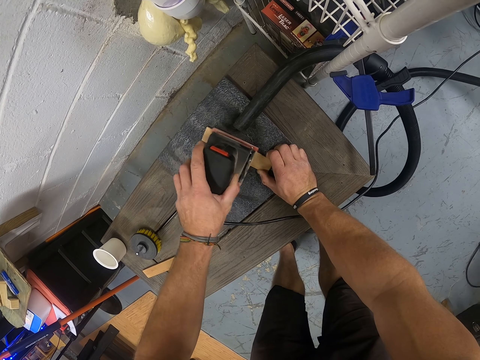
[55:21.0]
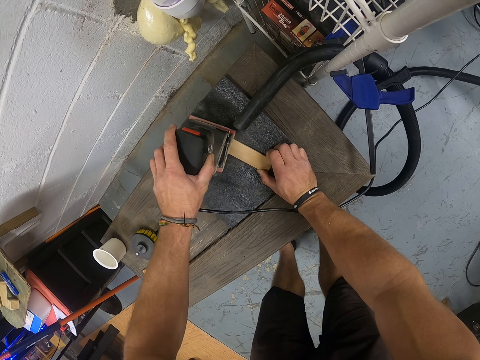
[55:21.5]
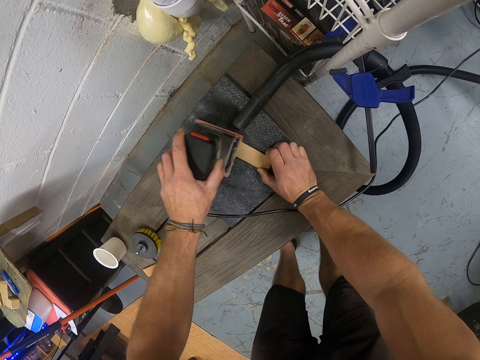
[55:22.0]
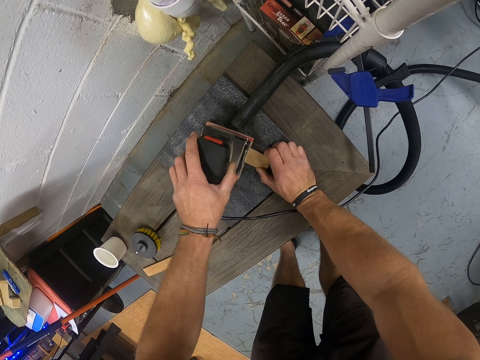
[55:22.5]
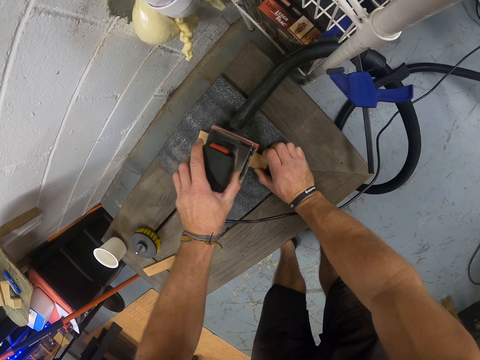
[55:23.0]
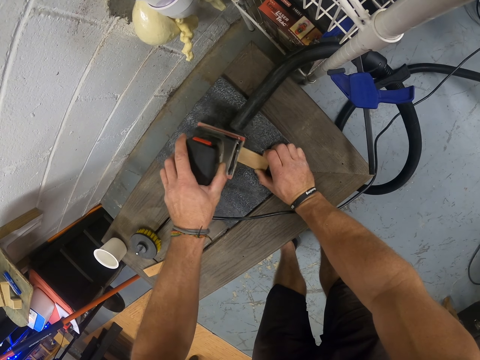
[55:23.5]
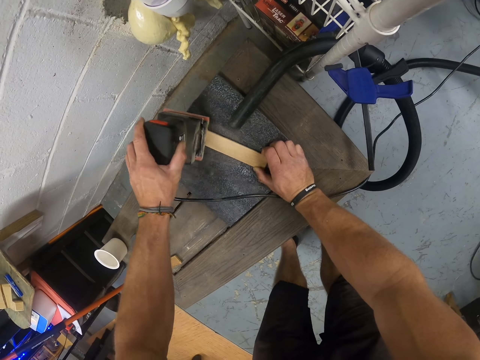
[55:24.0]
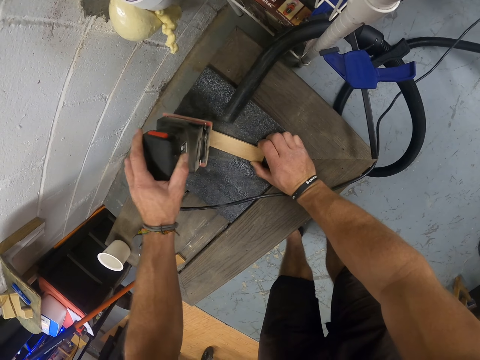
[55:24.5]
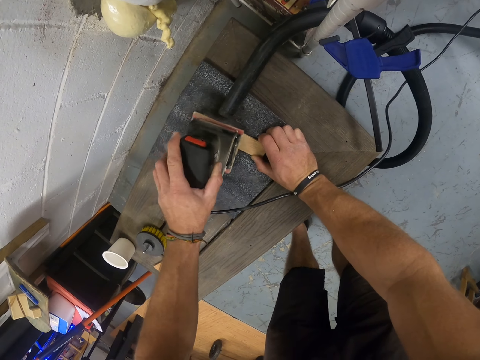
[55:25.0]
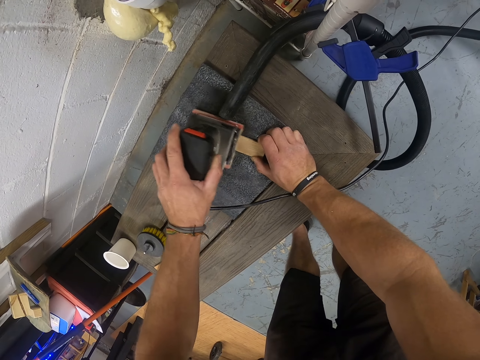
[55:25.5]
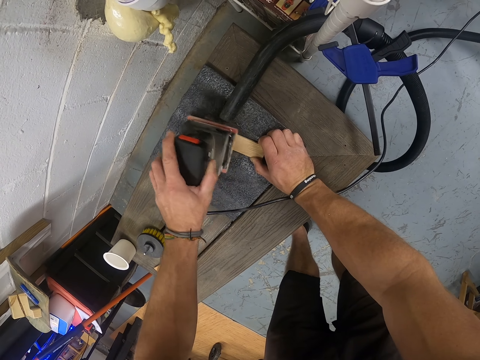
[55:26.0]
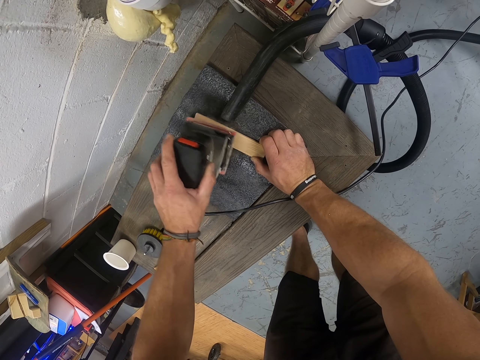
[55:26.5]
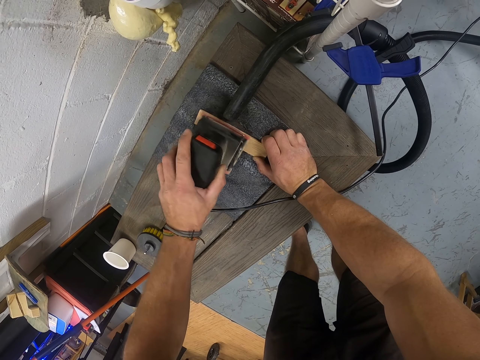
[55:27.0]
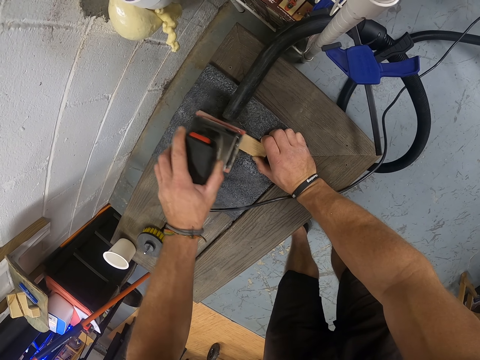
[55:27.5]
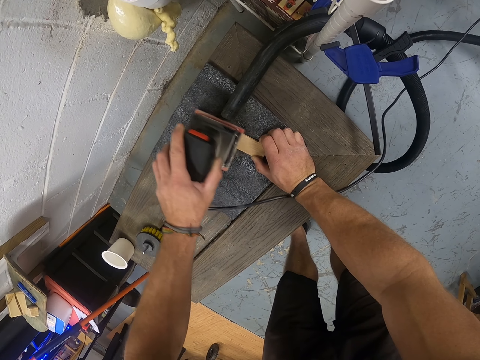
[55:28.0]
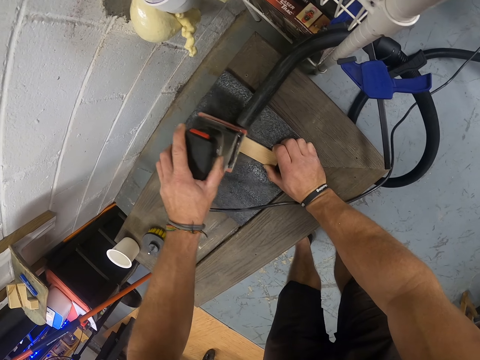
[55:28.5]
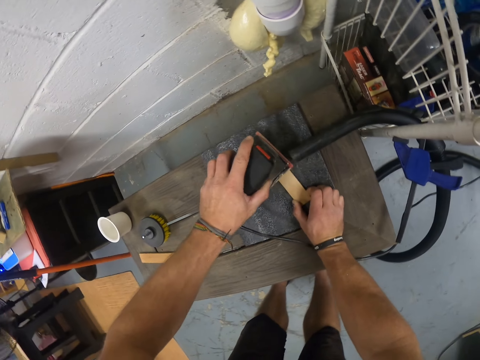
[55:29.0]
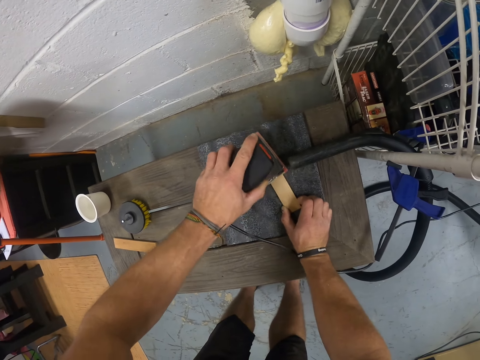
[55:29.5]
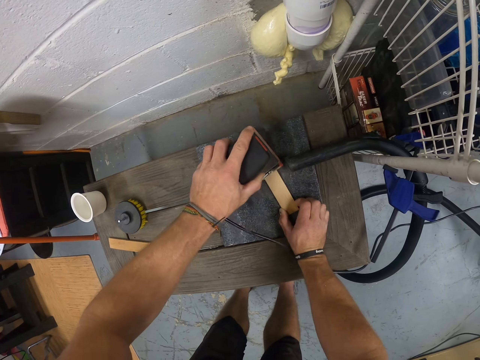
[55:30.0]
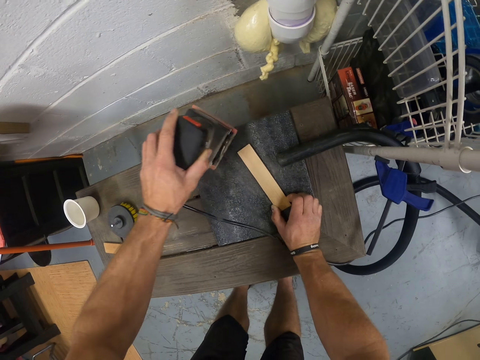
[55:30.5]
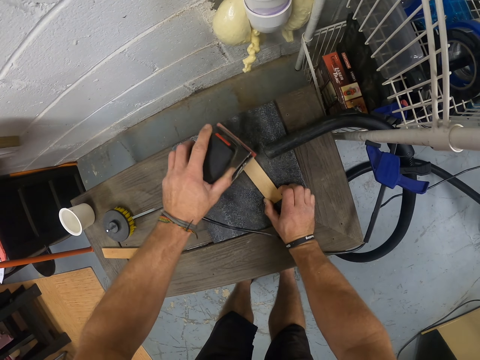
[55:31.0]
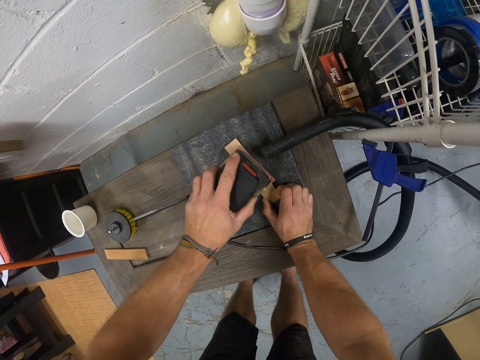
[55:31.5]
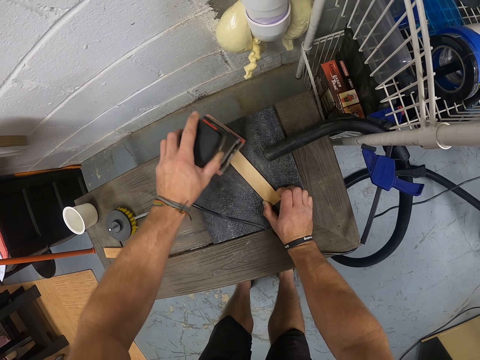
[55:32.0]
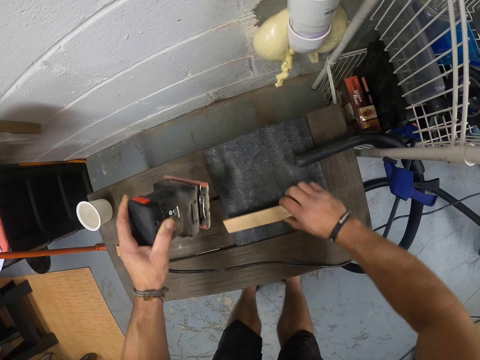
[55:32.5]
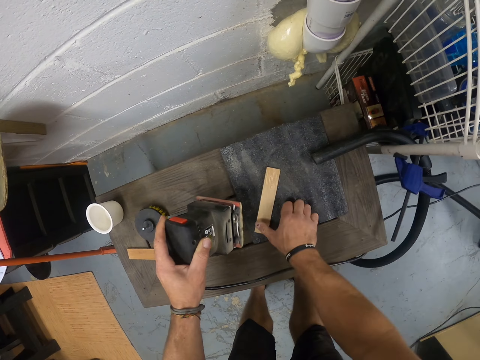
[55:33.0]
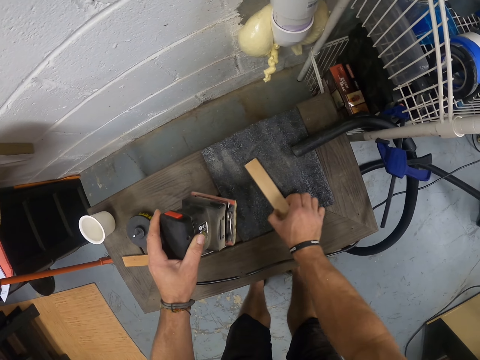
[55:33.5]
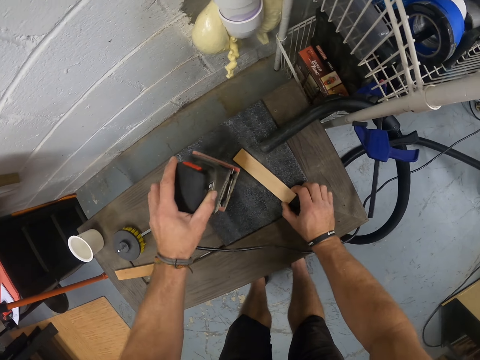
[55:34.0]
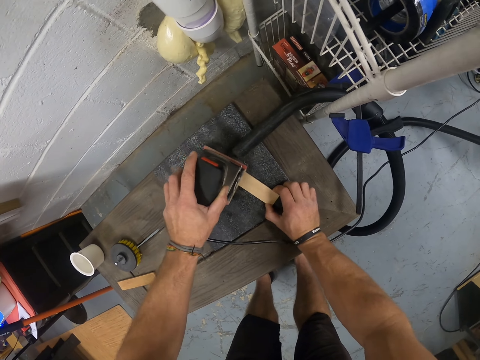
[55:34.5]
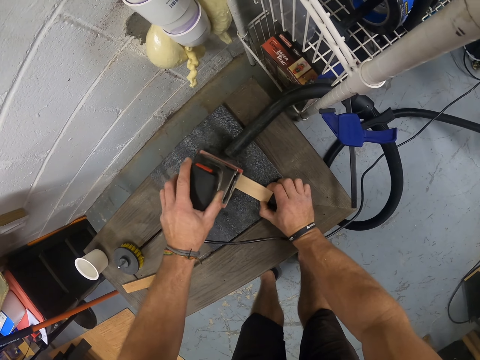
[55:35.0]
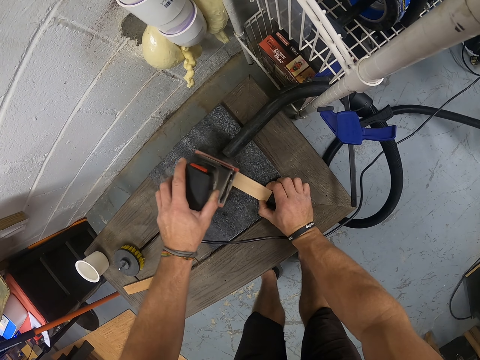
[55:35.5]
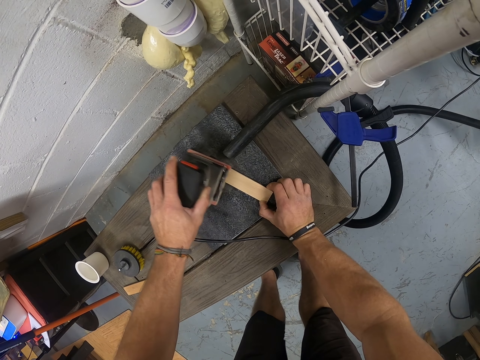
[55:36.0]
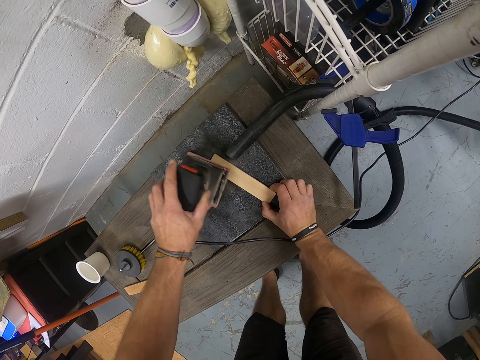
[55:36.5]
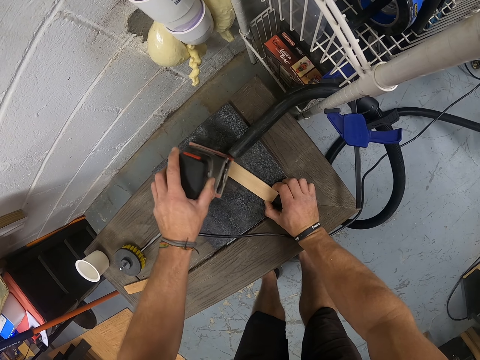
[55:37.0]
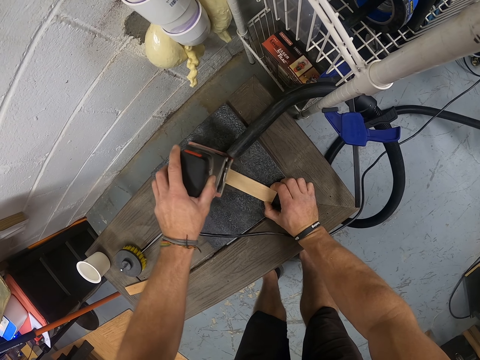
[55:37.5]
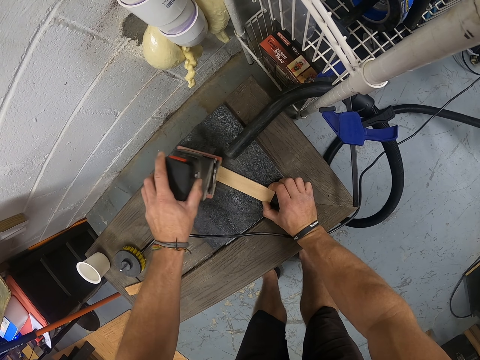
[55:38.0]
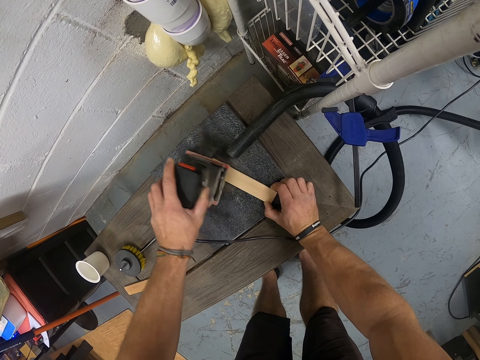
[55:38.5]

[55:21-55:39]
The camera wearer adjusts the piece of wood or cardboard on the sandpaper grit with his right hand. He turns the piece of cardboard. He smoothens the piece of wood on the sandpaper grit with the electric planer in his left hand.

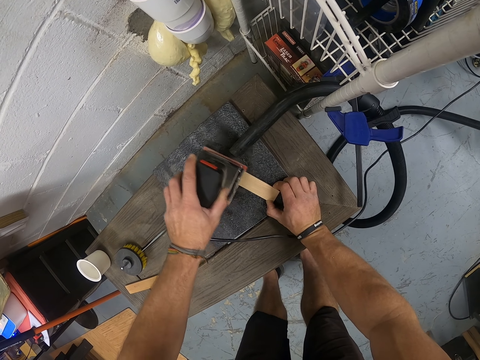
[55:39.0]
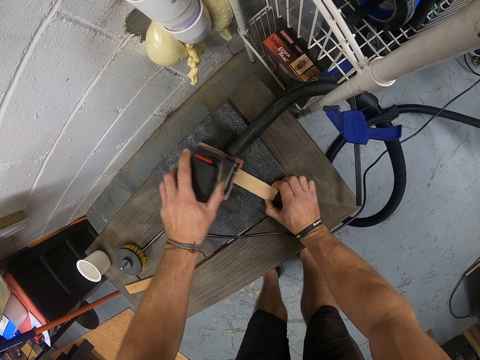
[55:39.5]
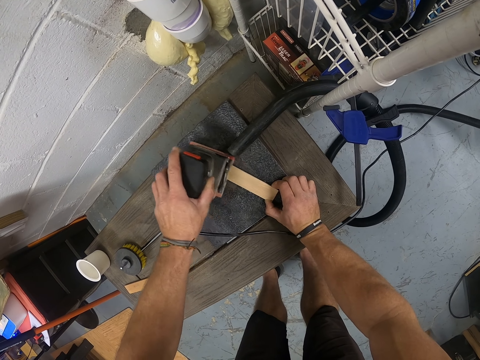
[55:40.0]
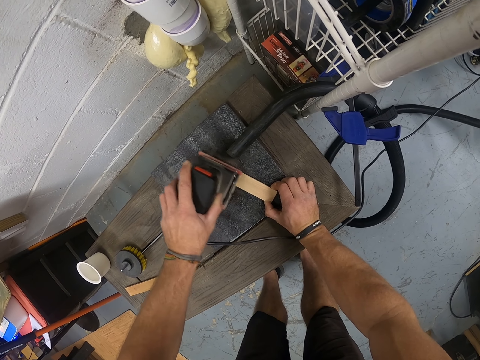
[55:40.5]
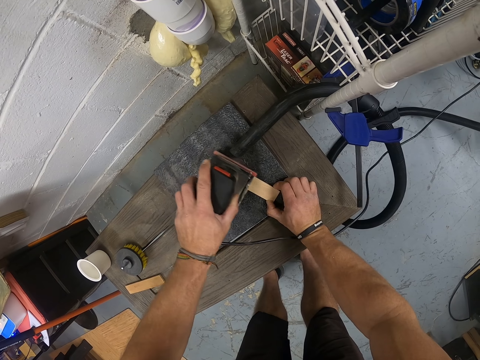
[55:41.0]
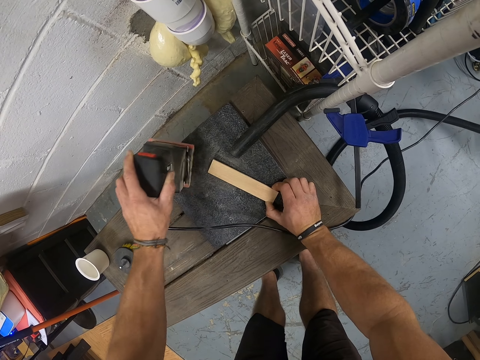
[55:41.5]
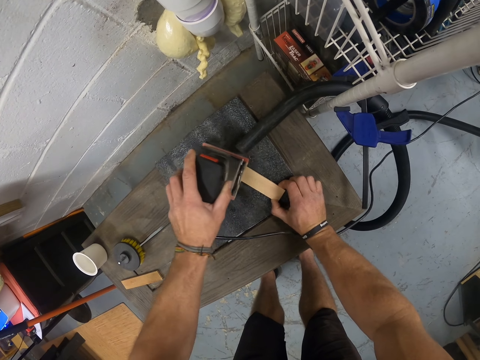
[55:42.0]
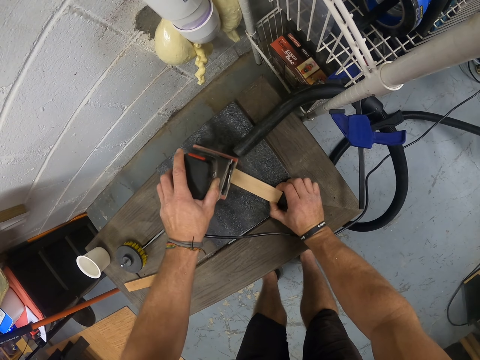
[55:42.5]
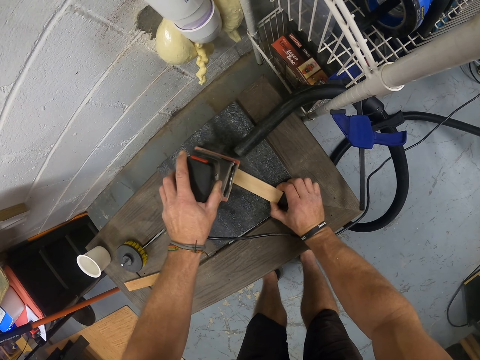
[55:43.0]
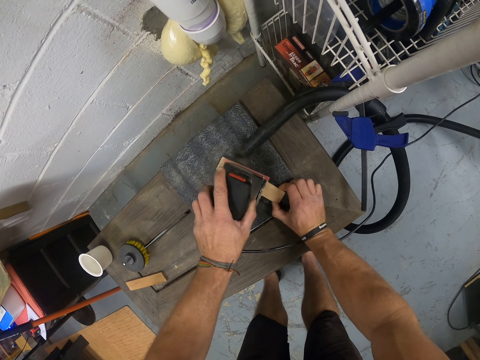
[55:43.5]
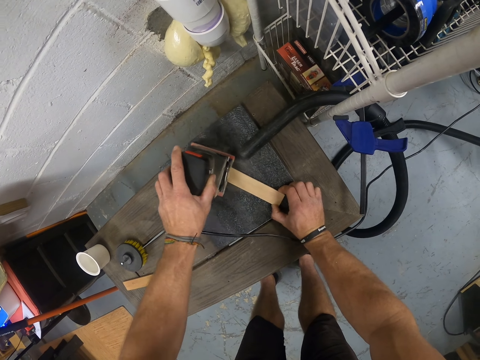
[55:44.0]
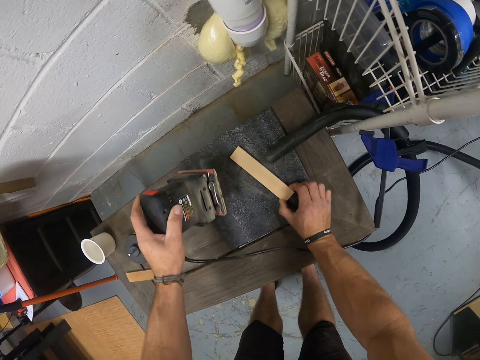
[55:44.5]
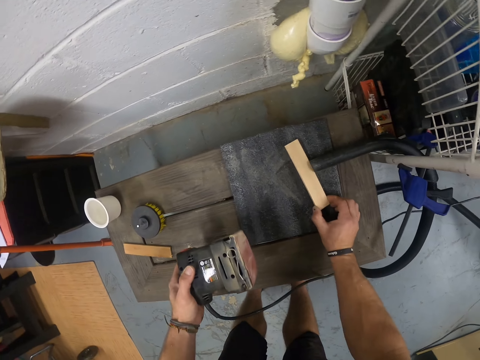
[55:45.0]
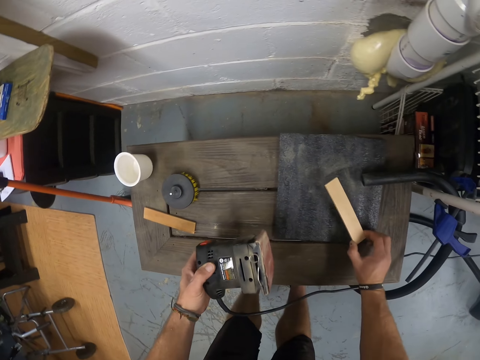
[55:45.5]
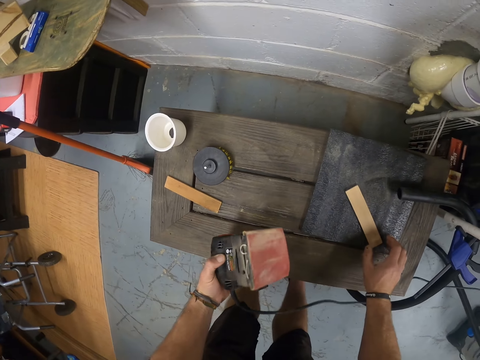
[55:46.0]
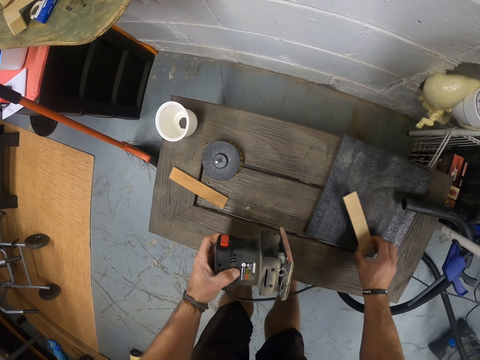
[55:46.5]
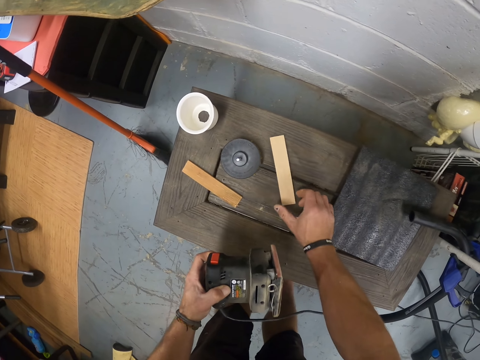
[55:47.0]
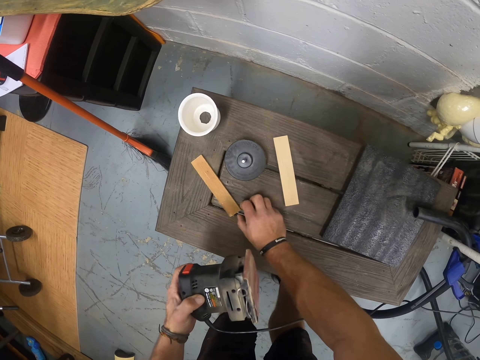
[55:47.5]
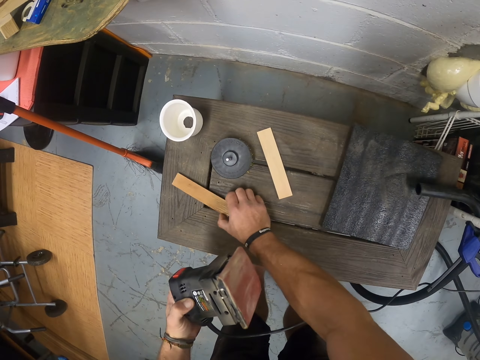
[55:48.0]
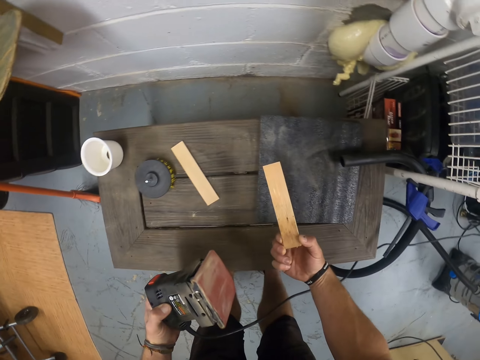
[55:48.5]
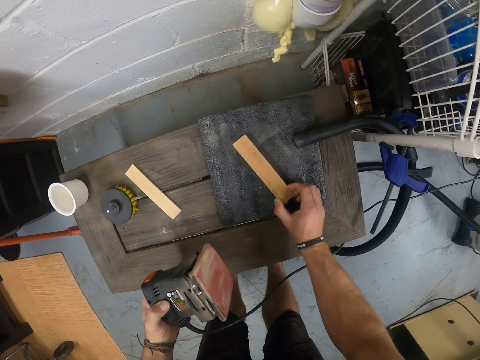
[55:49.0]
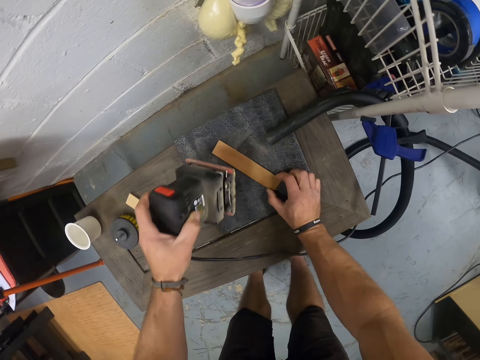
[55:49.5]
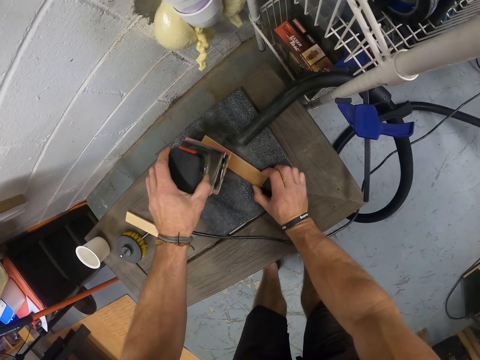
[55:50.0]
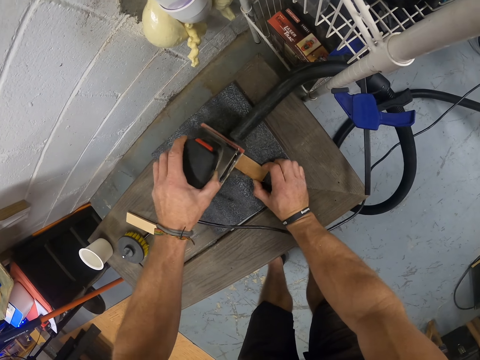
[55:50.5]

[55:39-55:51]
The camera wearer adjusts the piece of wood or cardboard on the sandpaper grit with his right hand. He moves the scrubbing tool from the piece of cardboard. He picks the piece of wood from the sandpaper grit with his right hand. He moves the cardboard on the table. He drops the piece of wood on the table with his right hand. He picks the piece of wood from the table with his right hand. He turns the piece of cardboard. He places the piece of wood on the sandpaper grit with his right hand. He smoothens the piece of wood on the sandpaper grit with the electric planer in his left hand.
